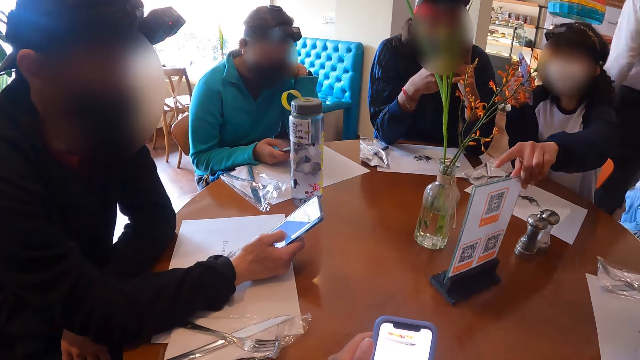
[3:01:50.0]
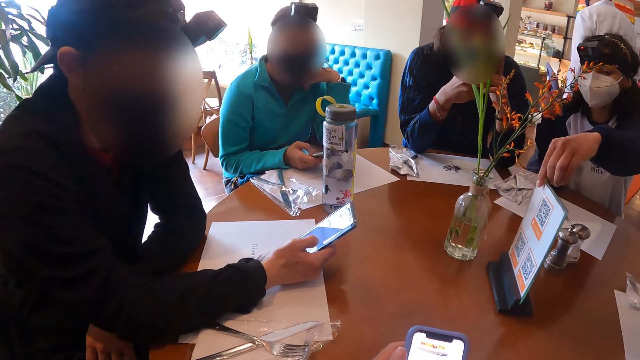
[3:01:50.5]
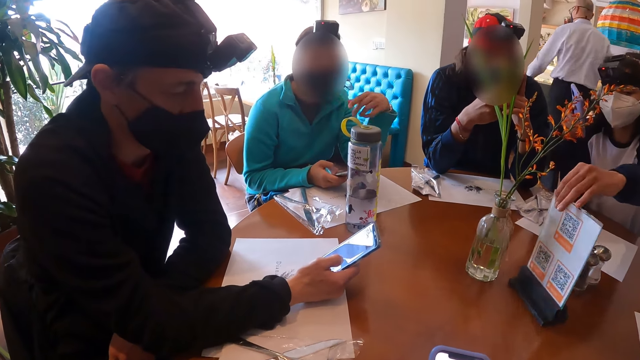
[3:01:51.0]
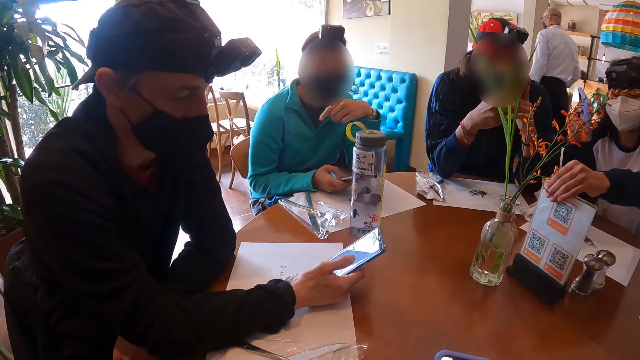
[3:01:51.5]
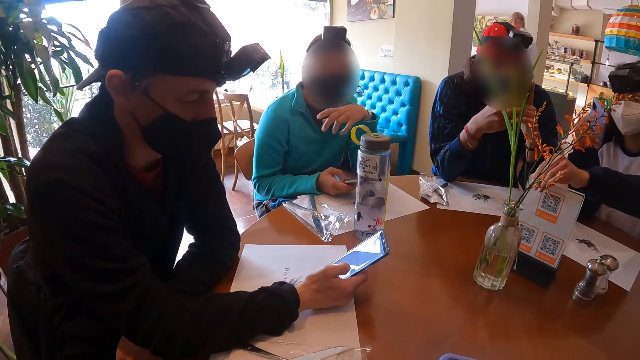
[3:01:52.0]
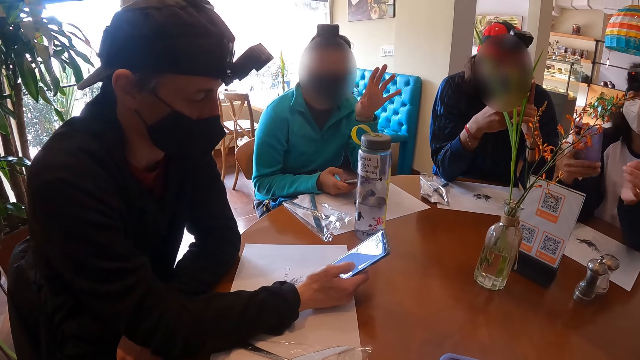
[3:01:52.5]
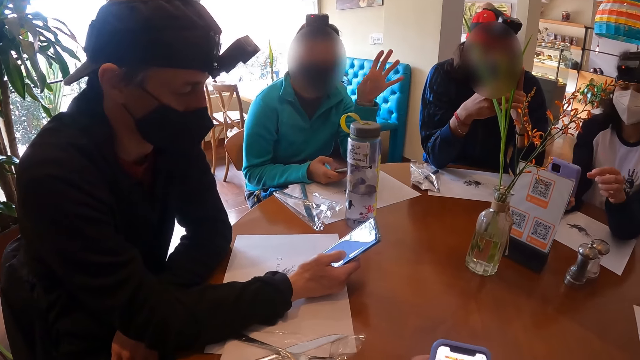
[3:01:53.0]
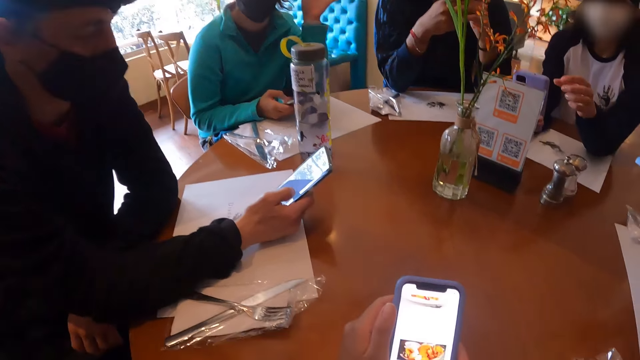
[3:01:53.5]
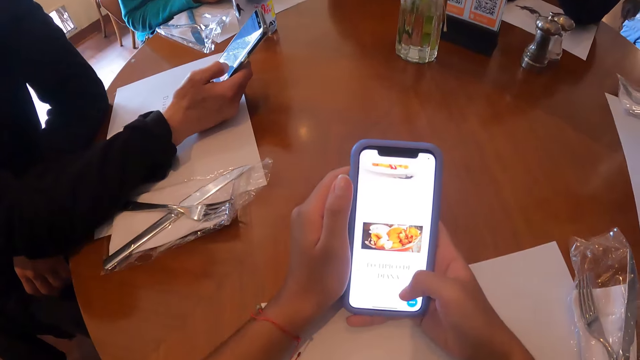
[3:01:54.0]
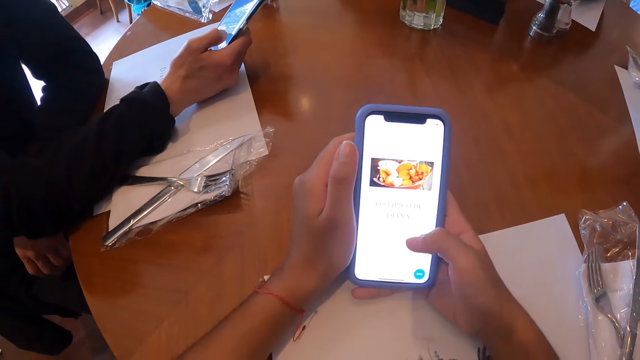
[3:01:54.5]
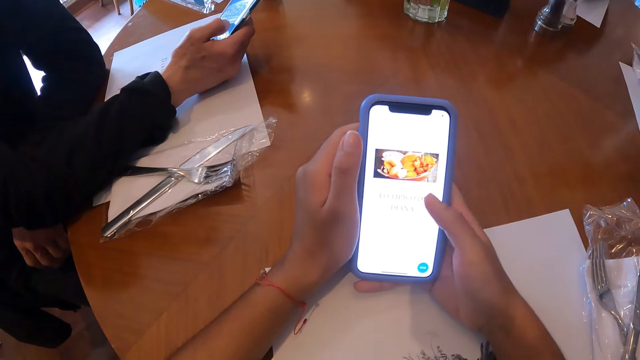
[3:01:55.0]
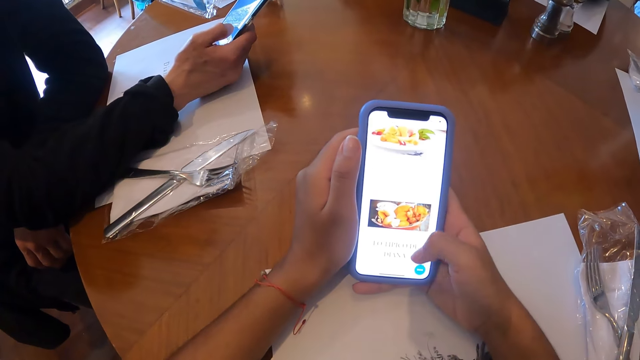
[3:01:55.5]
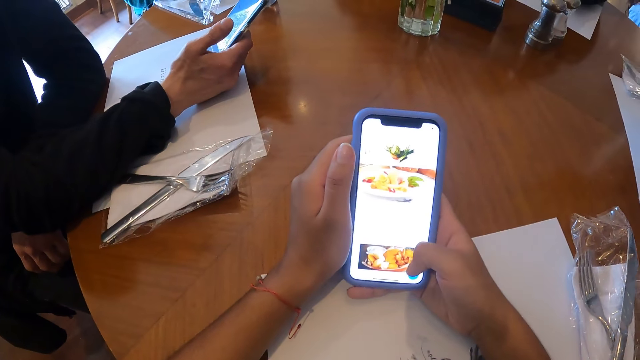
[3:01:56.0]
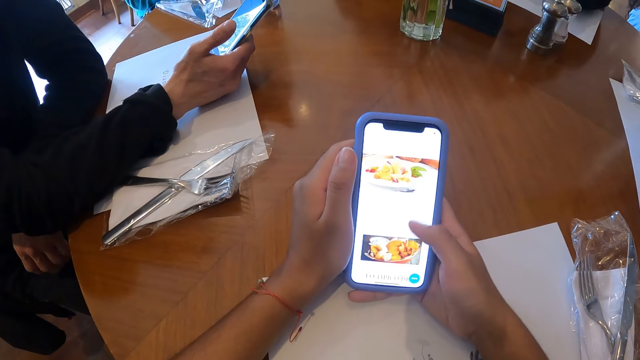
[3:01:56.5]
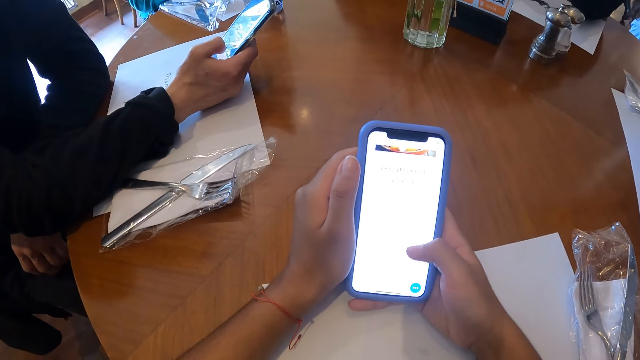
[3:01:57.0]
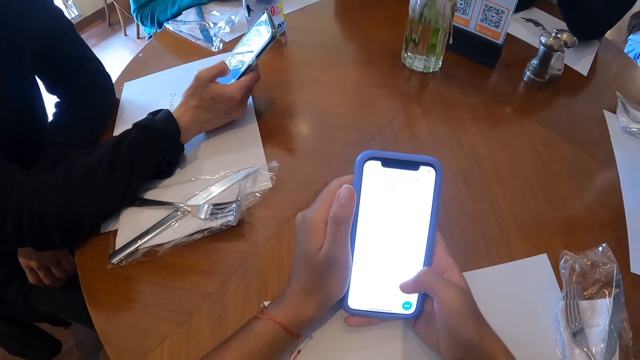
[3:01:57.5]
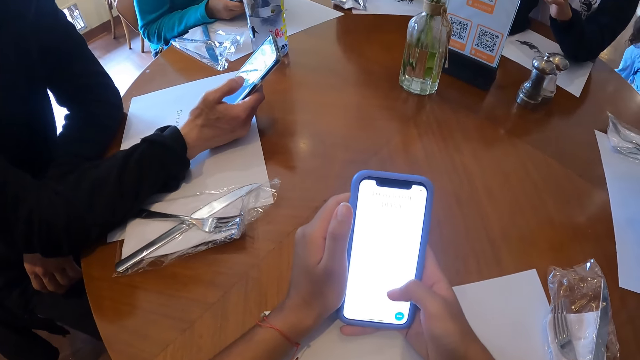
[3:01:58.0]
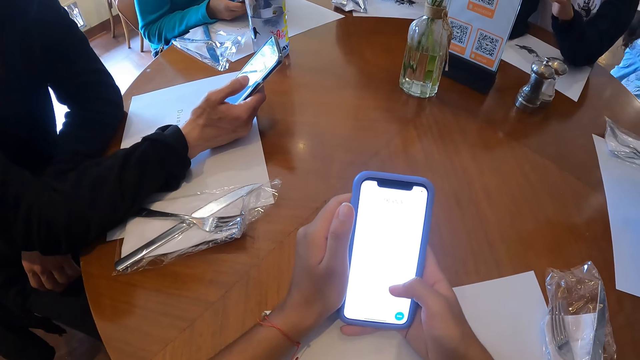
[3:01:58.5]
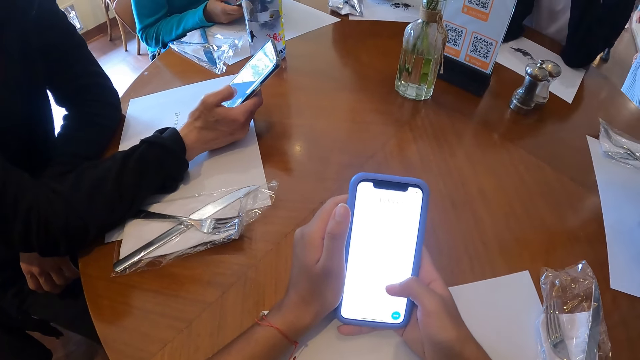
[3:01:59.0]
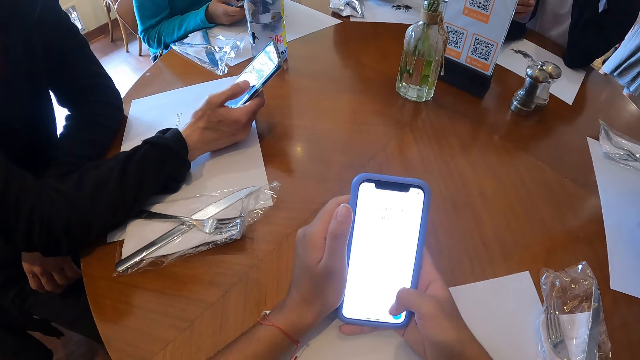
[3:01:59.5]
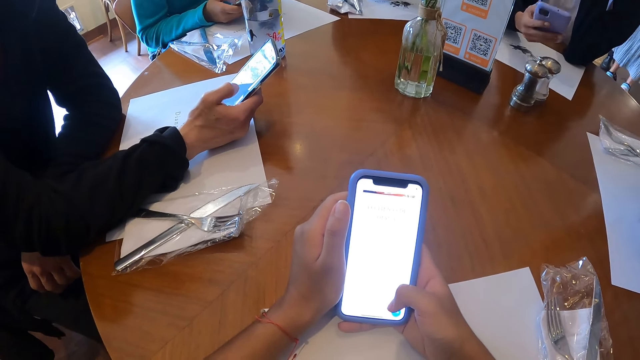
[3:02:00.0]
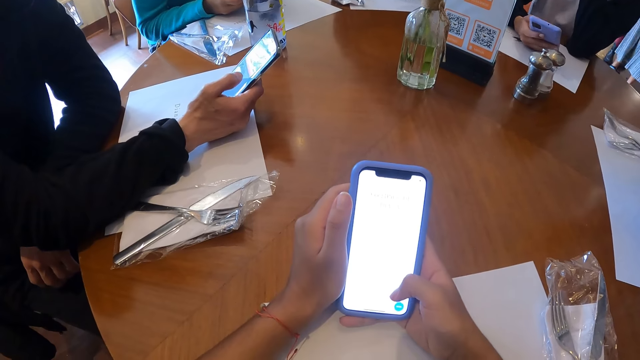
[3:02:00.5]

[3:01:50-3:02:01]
A woman moves the glass plaque on the table with her left hand. Another lady lifts up her hand. The camera wearer operates a mobile phone. A man operates a mobile phone.

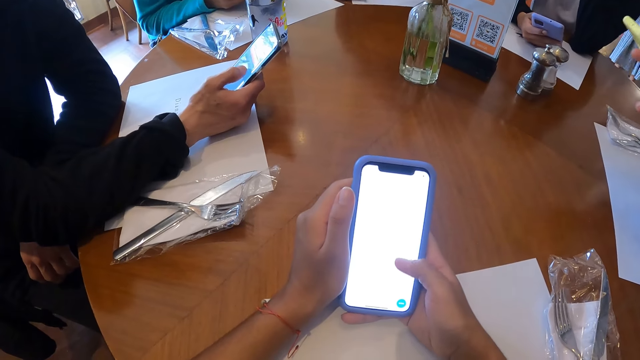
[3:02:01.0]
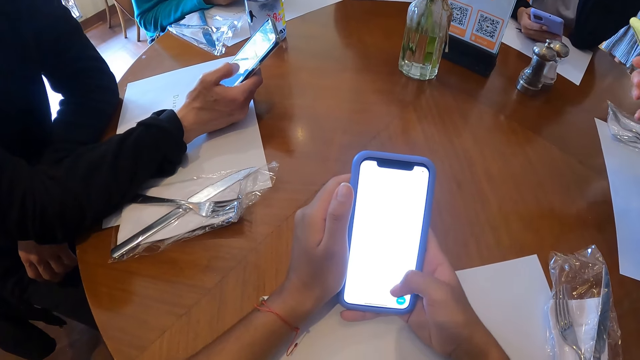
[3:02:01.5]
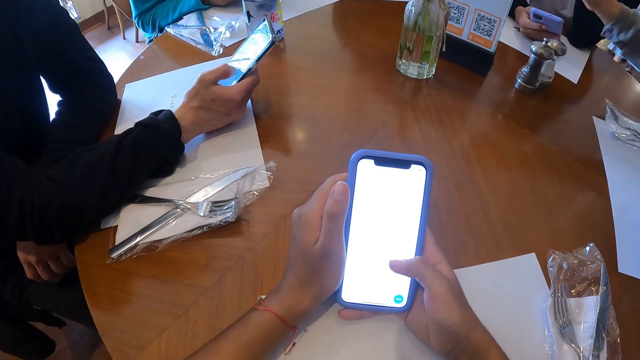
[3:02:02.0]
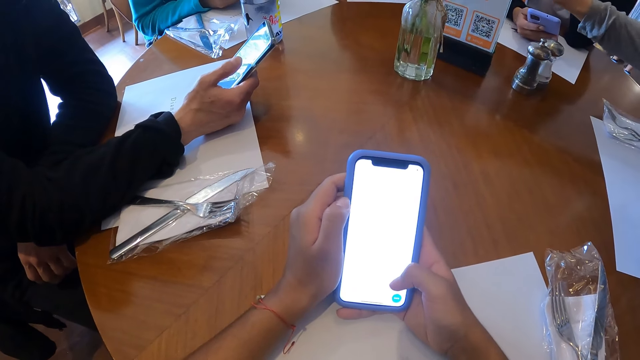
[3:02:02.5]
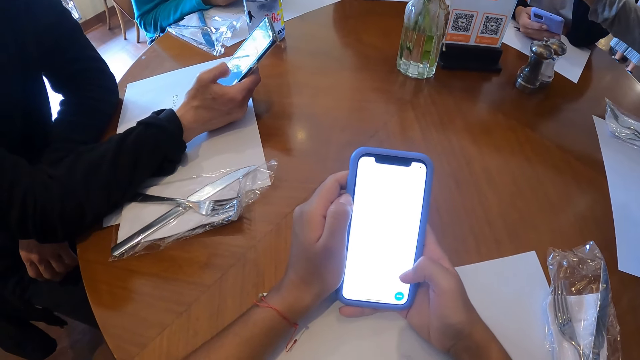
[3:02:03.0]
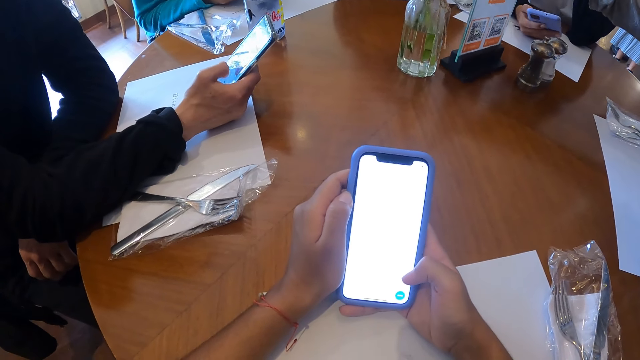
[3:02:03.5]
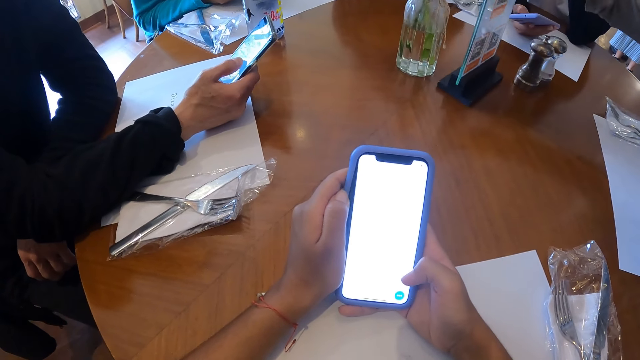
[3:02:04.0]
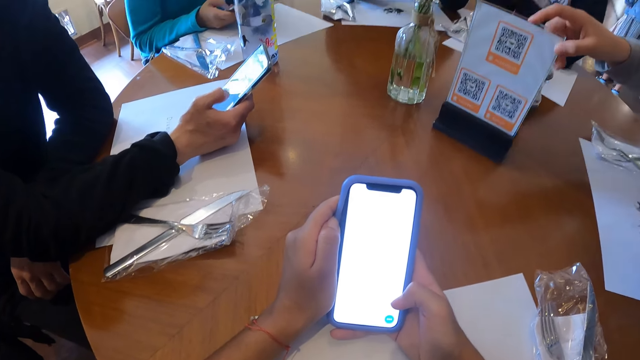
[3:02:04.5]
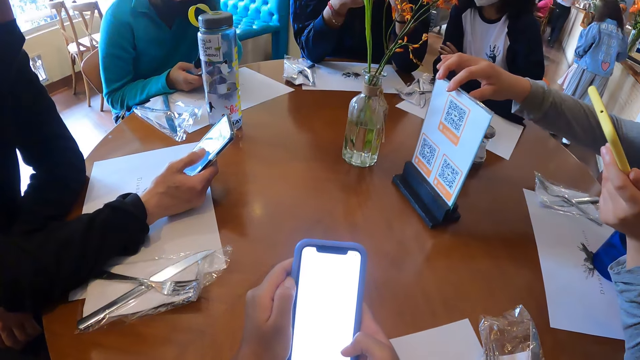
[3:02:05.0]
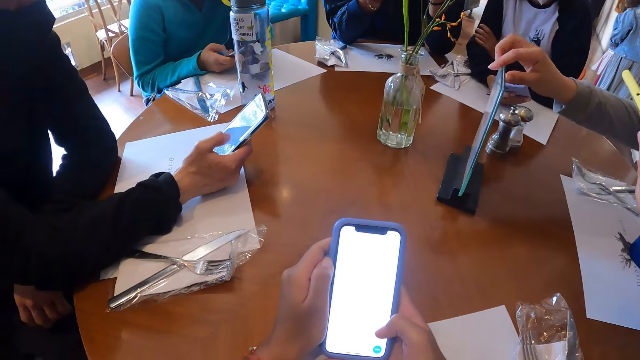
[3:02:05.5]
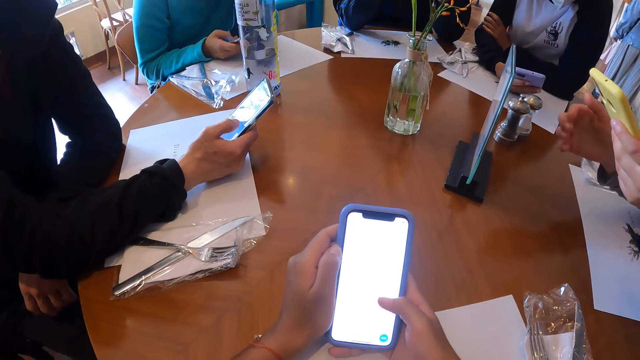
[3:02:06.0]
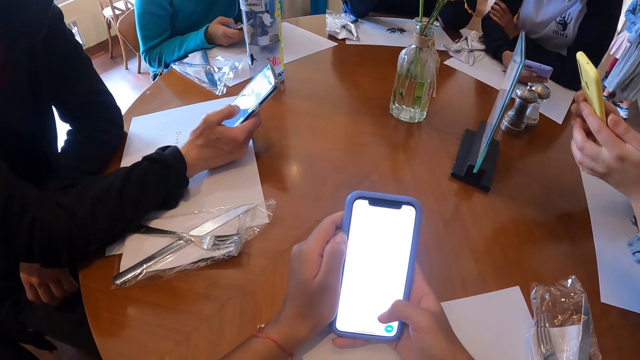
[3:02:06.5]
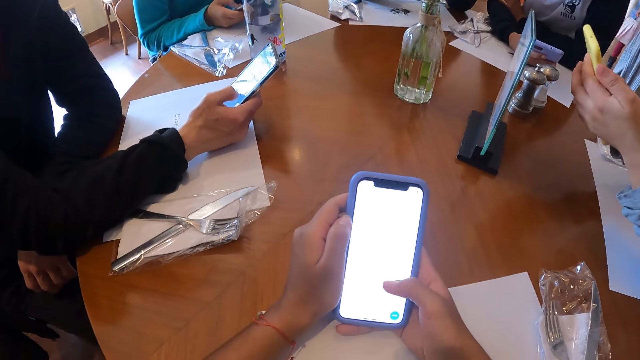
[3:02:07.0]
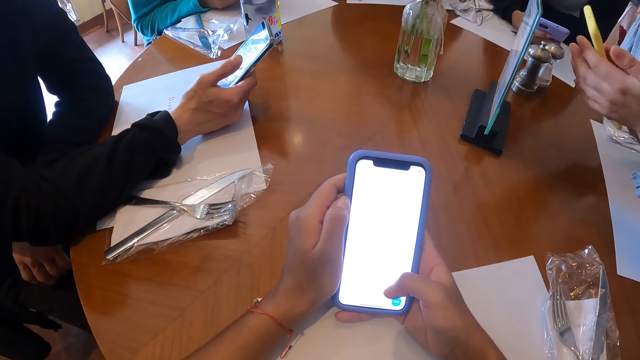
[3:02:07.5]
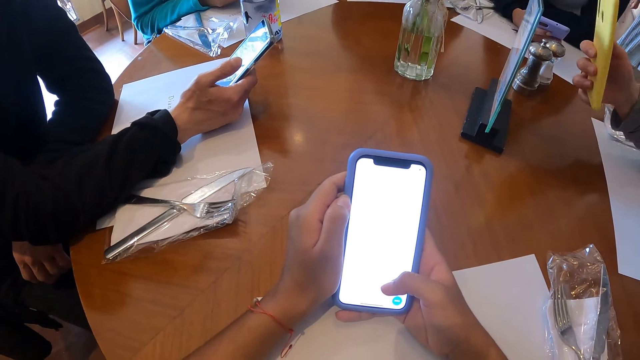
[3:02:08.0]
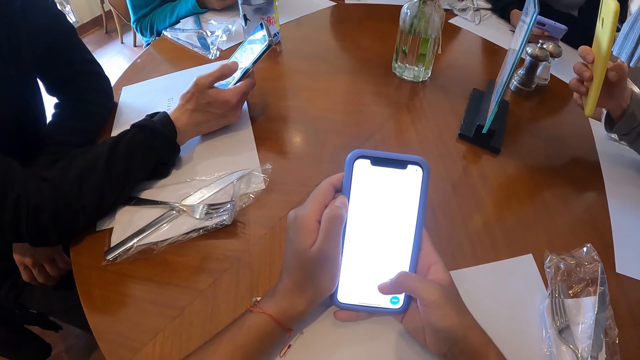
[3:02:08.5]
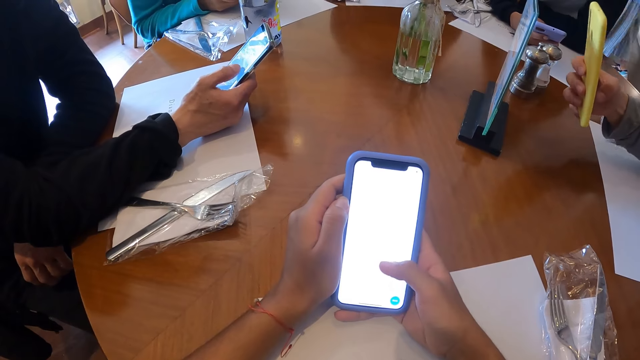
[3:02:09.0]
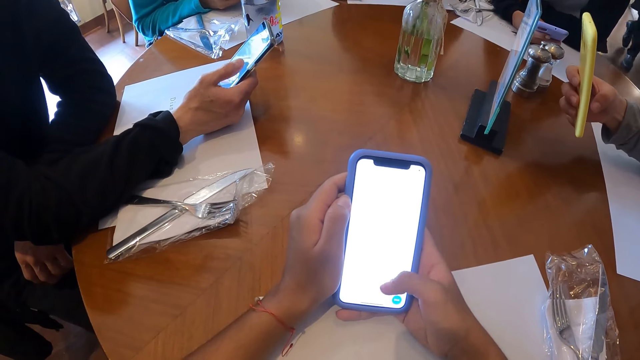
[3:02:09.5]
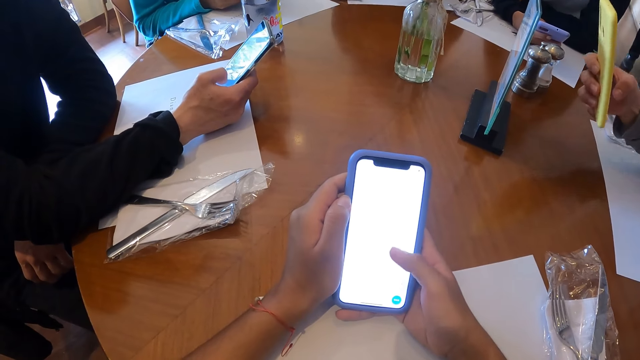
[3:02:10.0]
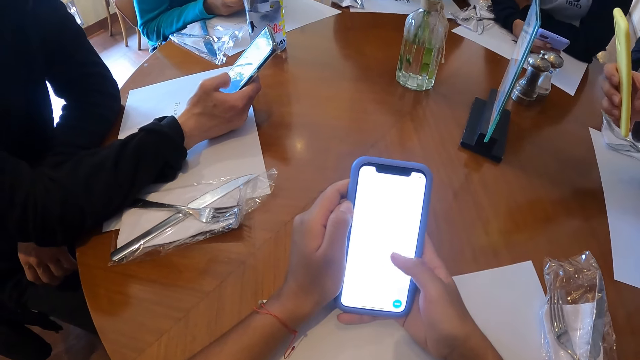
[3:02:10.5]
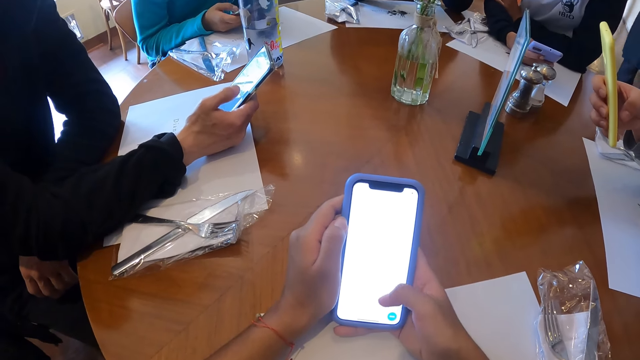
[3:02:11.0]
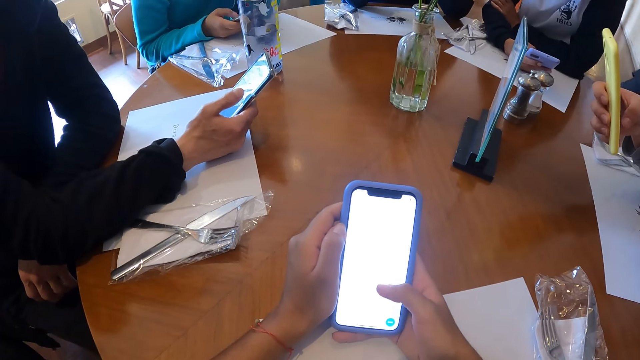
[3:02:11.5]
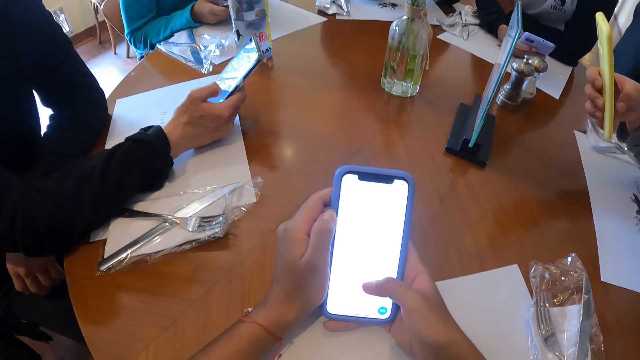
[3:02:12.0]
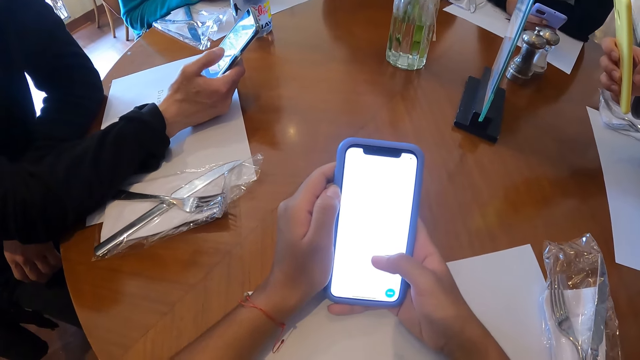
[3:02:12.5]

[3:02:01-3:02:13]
The camera wearer operates a mobile phone. A woman moves the glass plaque or menu on the table with her right hand. The woman scans the menu on the table and operates the phone with her right hand. The camera wearer operates the mobile phone.
